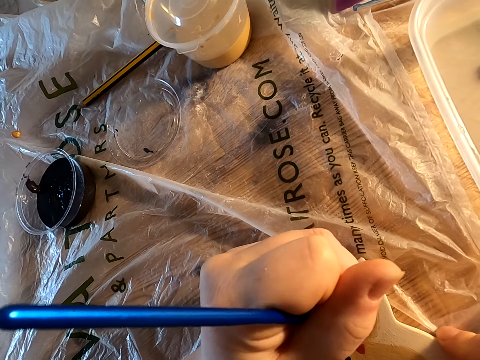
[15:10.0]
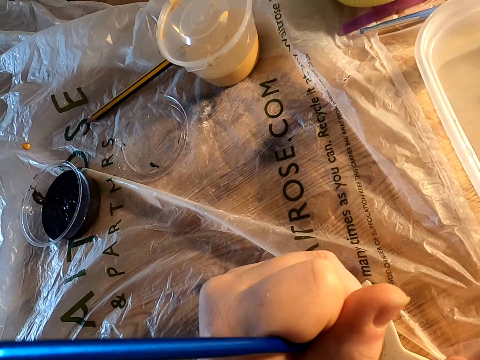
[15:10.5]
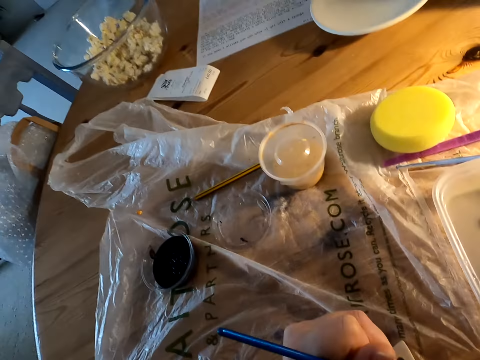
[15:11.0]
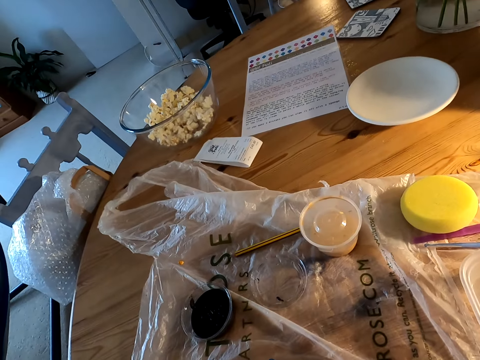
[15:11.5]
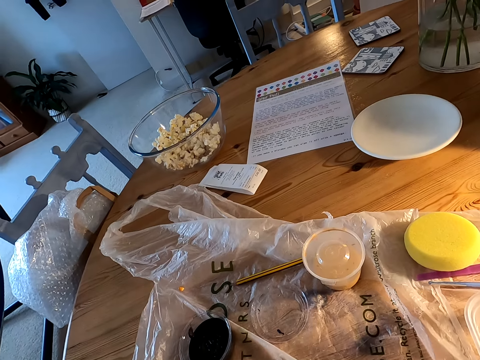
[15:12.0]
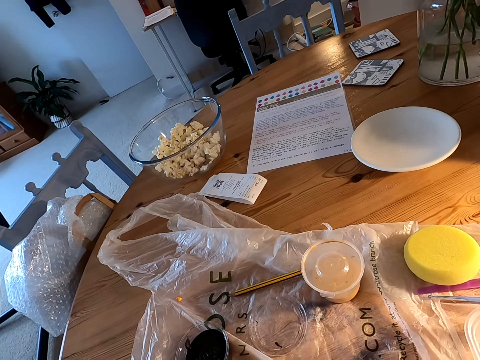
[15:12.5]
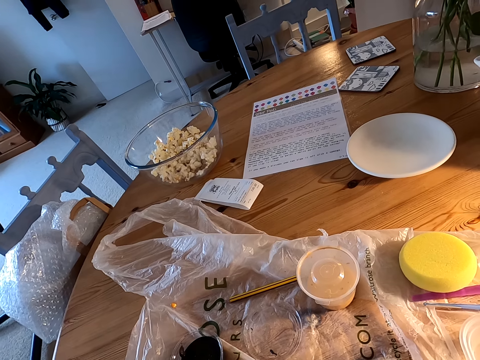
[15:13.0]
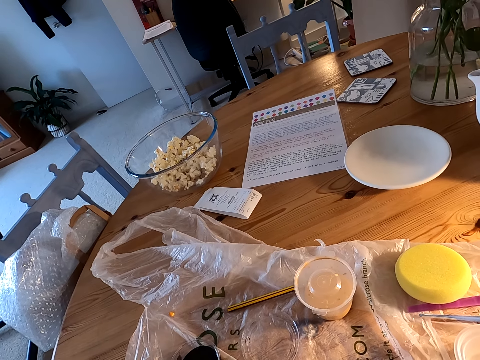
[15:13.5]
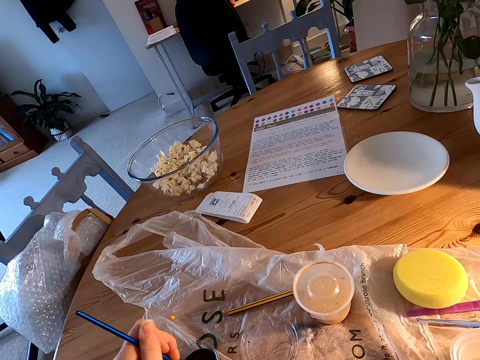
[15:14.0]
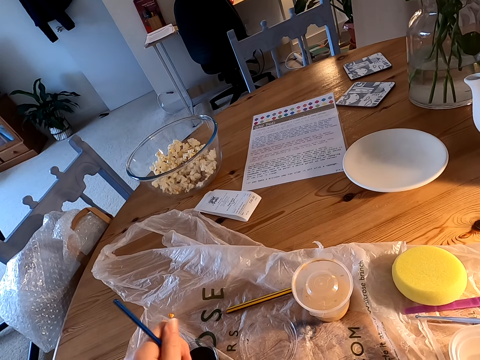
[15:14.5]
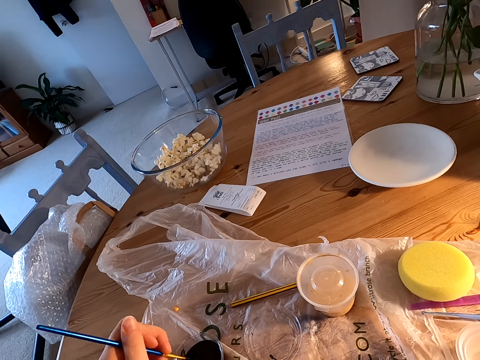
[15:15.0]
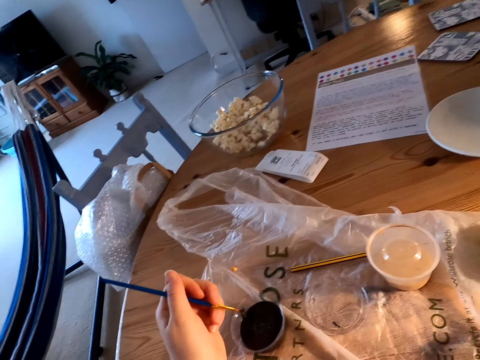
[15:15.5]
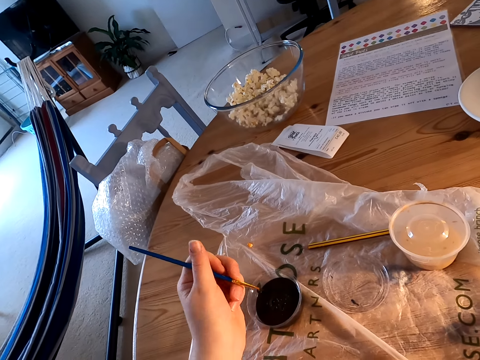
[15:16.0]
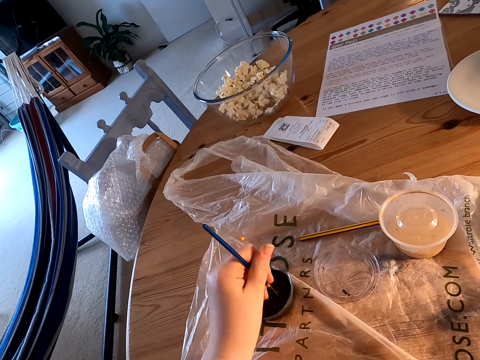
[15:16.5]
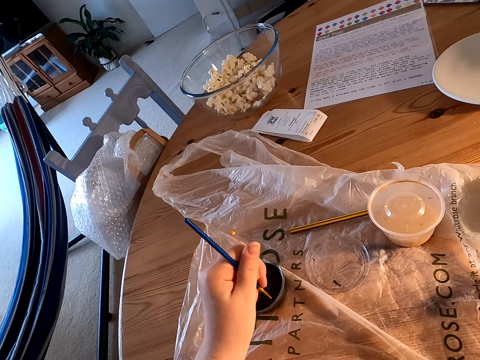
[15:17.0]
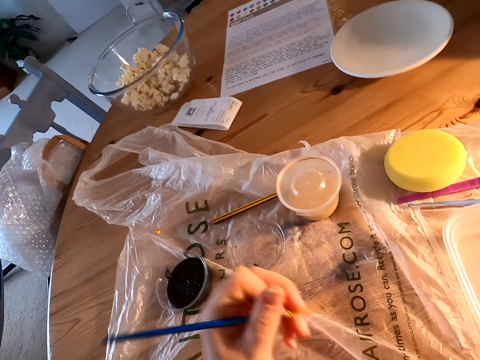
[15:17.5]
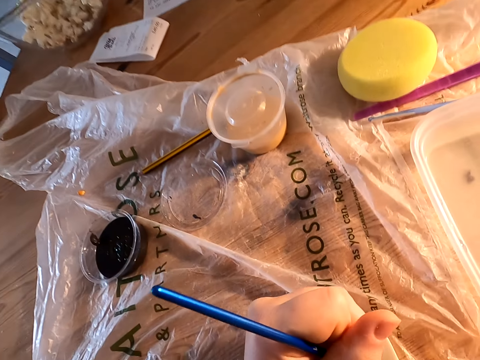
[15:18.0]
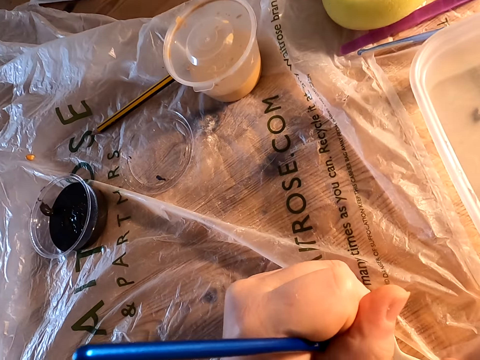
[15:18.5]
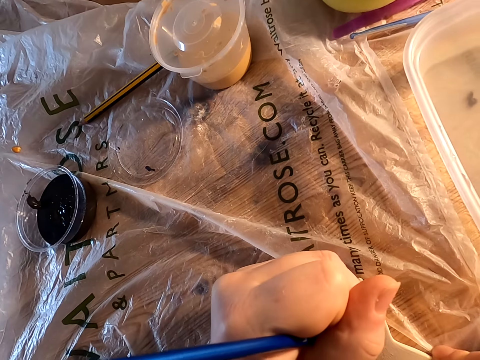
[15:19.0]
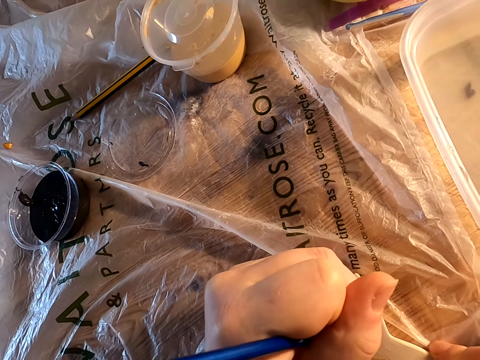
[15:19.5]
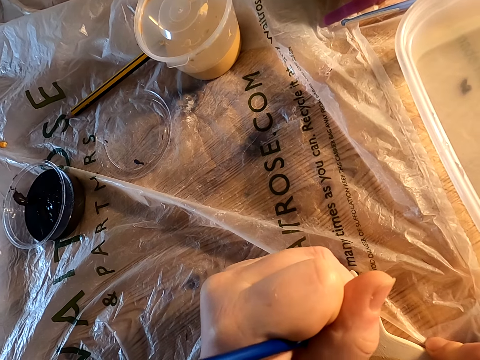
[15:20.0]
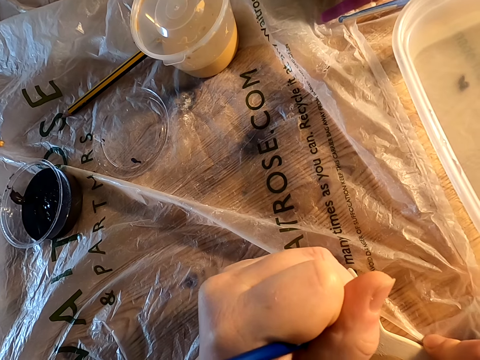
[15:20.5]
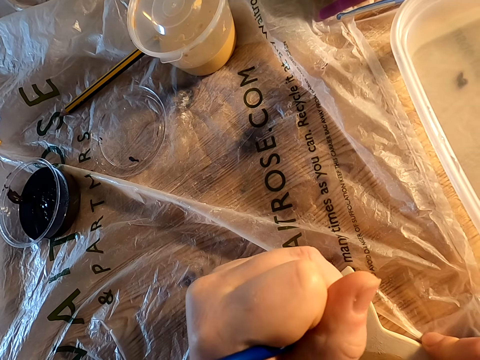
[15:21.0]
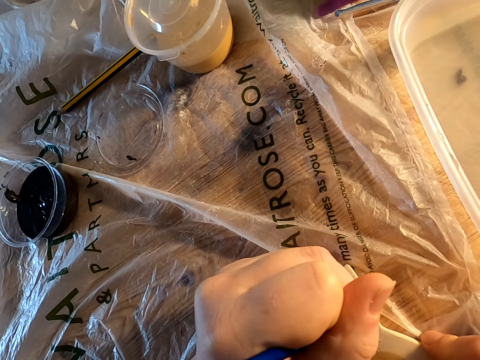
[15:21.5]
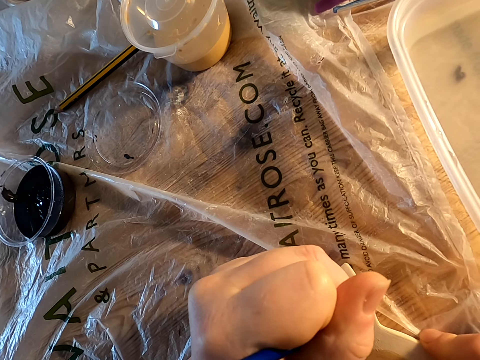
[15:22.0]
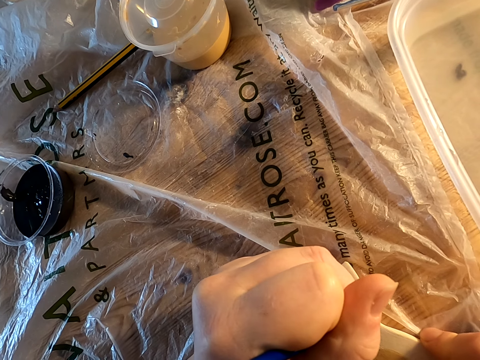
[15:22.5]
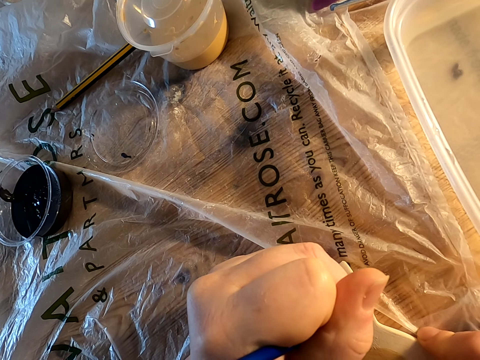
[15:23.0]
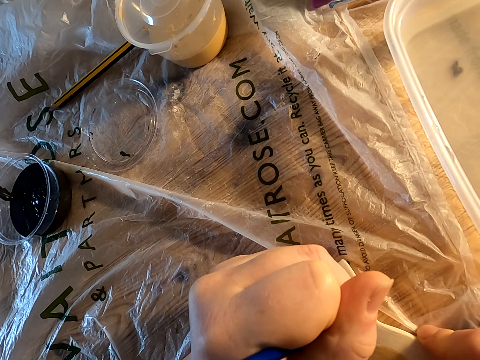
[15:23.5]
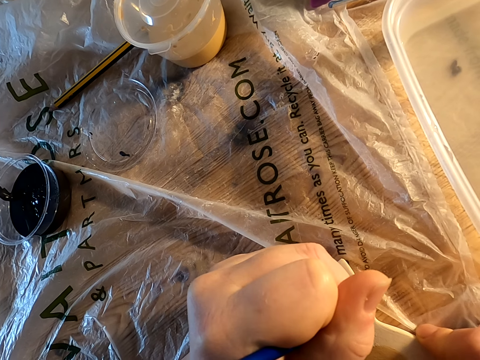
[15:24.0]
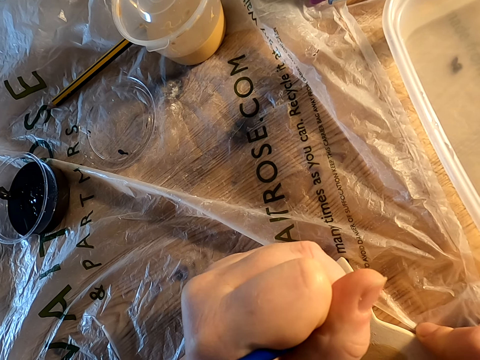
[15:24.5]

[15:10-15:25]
The camera wearer dips paint on the plastic bowl on the table. They decorate something on the table with a brush.

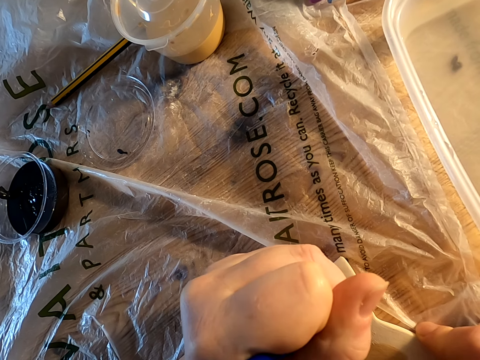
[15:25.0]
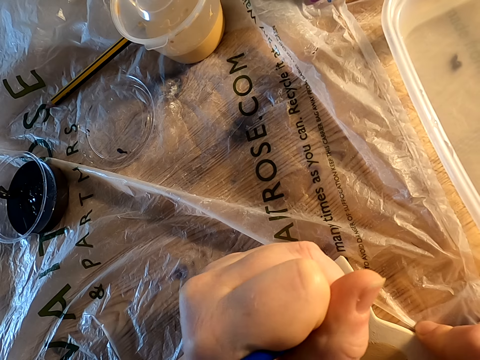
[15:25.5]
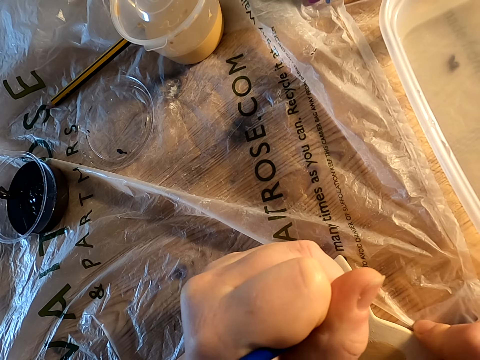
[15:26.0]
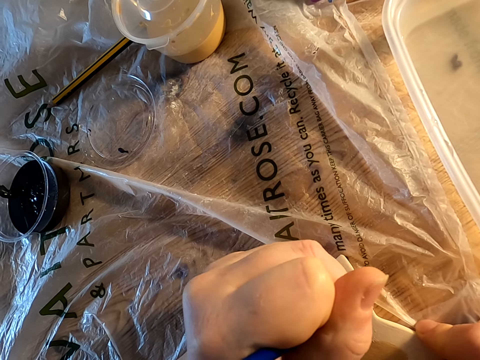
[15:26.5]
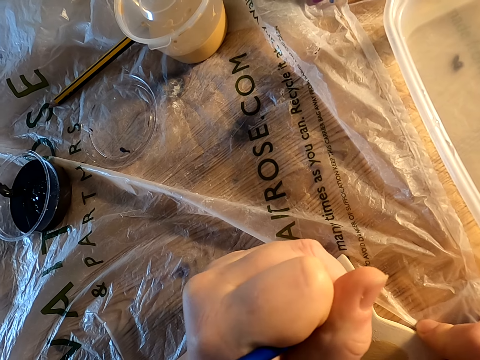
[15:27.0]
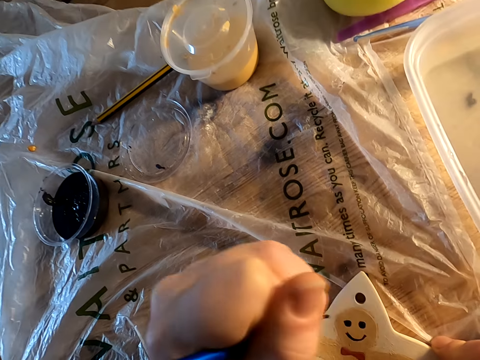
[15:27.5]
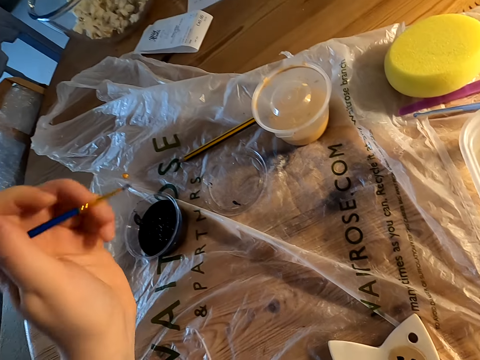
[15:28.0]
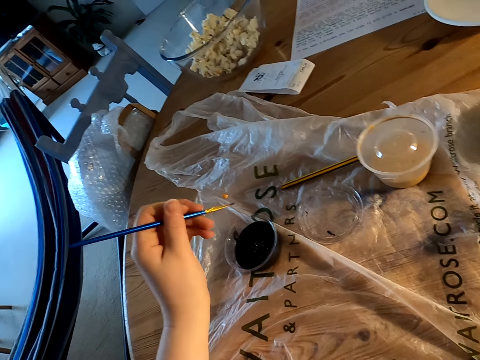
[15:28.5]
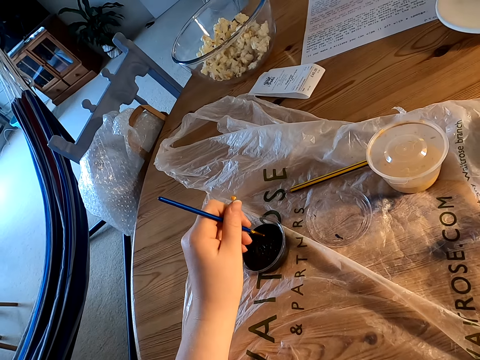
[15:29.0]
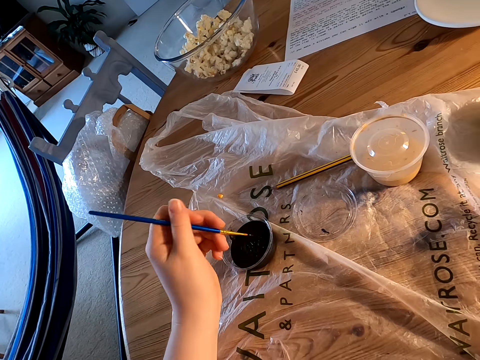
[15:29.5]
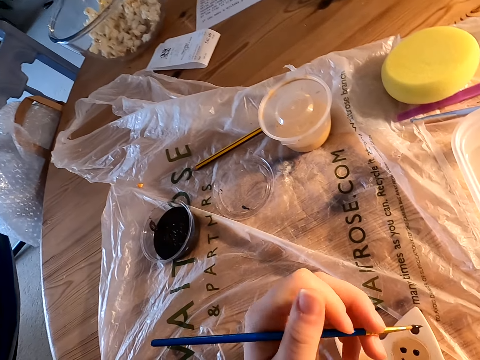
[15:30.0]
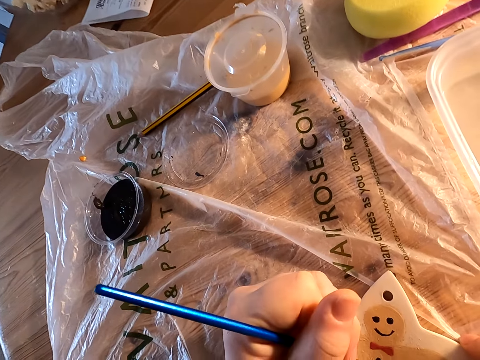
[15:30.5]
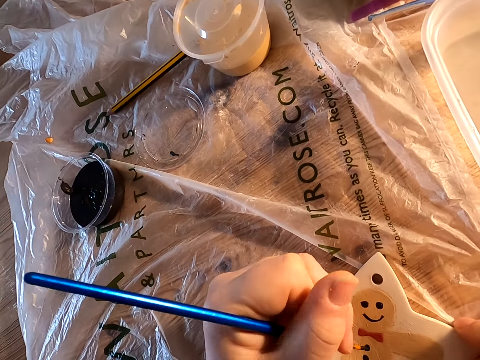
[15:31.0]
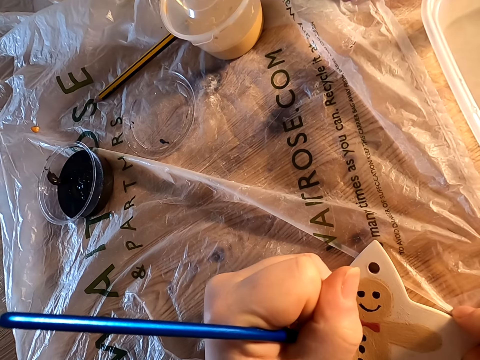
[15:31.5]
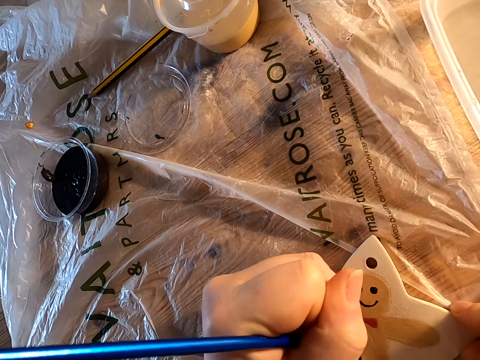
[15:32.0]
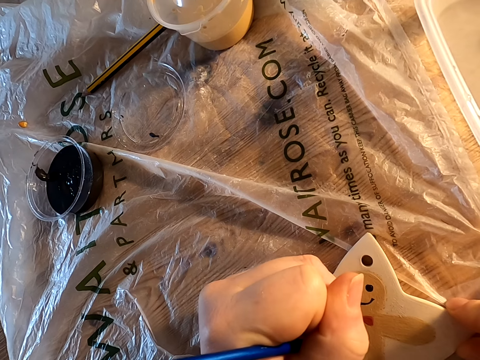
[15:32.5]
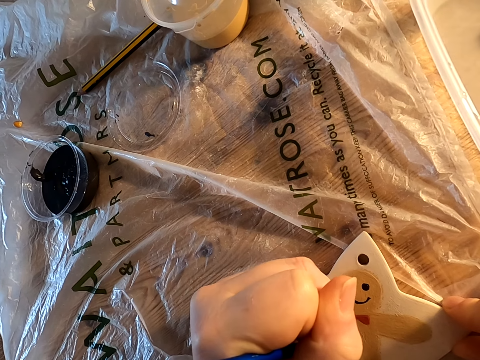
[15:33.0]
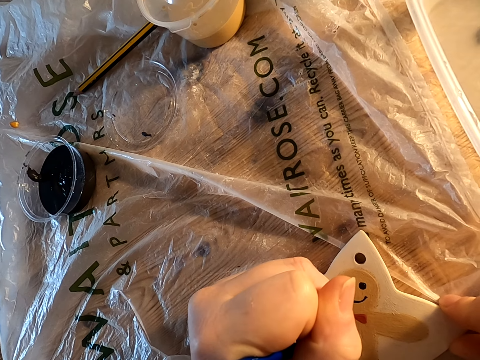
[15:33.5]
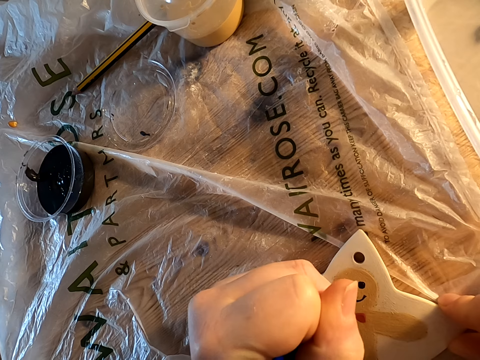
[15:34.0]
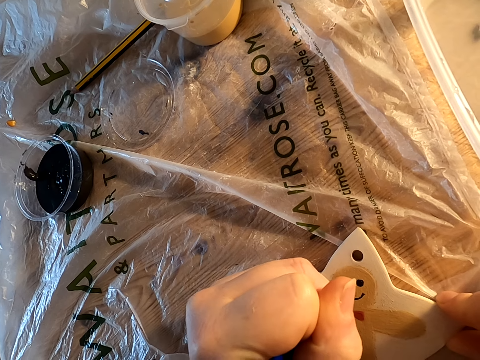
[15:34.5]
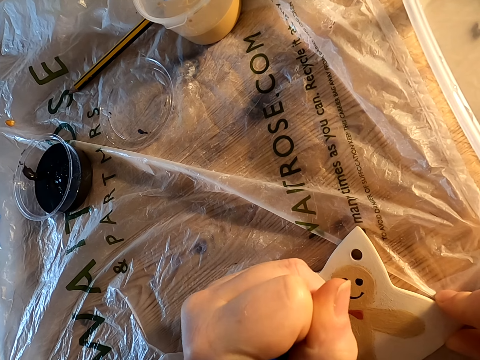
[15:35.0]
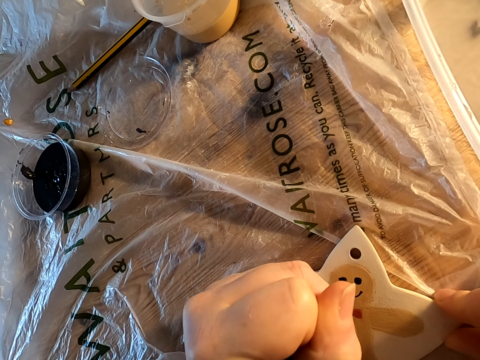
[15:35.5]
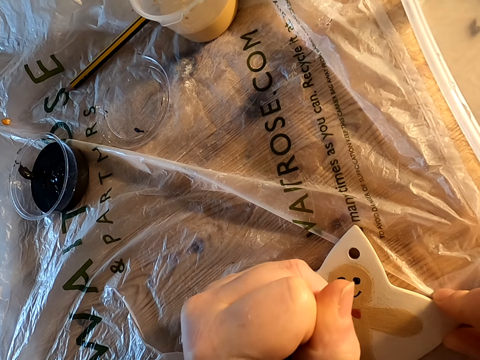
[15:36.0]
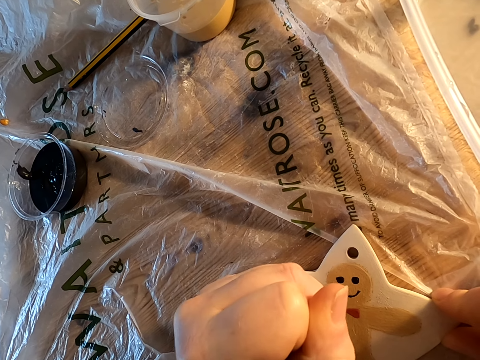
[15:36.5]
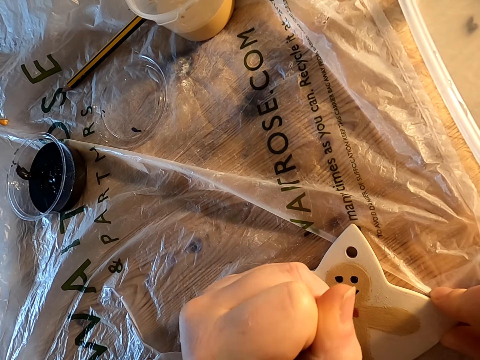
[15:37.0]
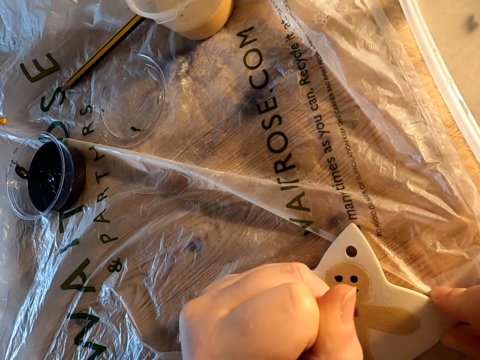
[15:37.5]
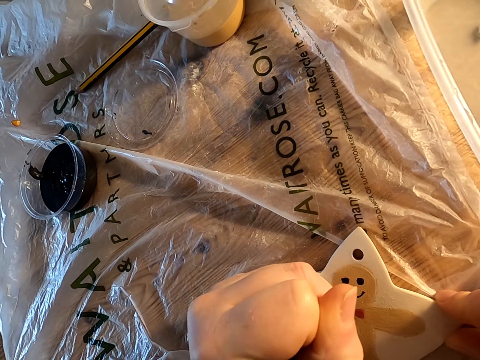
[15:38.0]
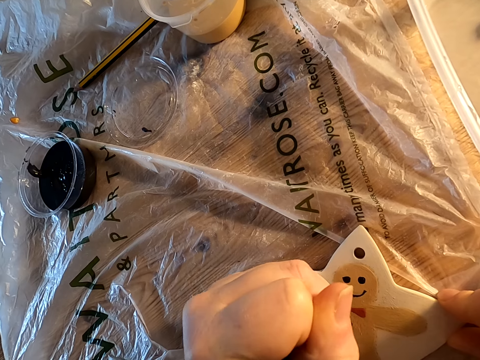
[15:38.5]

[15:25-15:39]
The camera wearer dips paint on the plastic bowl on the table. They decorate something on the table with a brush.
